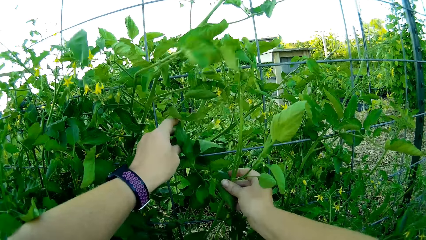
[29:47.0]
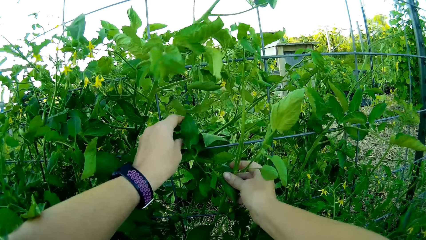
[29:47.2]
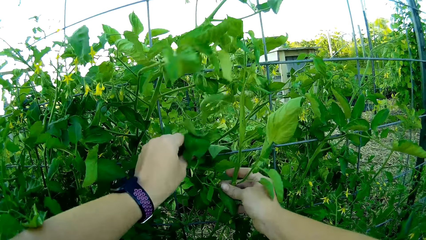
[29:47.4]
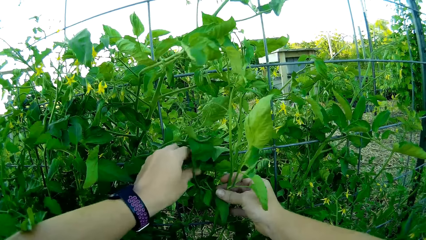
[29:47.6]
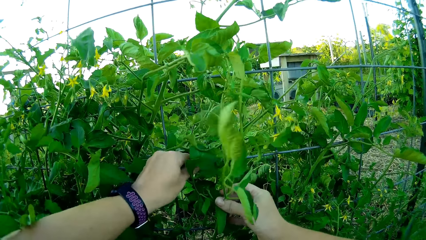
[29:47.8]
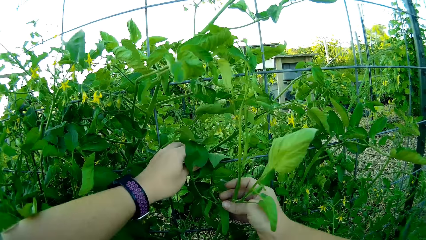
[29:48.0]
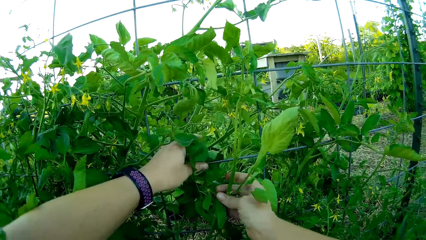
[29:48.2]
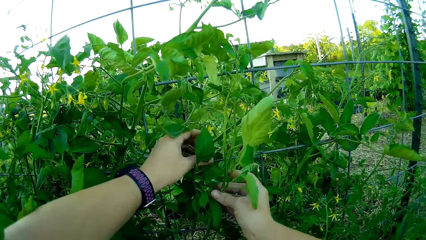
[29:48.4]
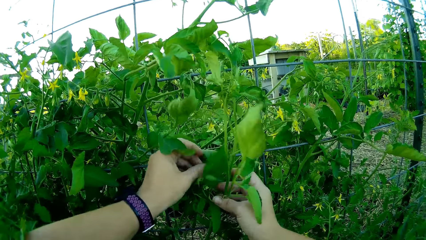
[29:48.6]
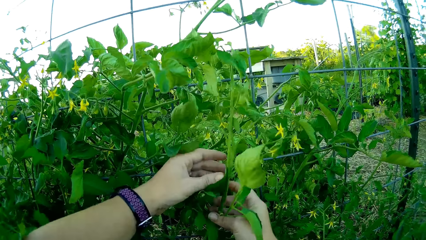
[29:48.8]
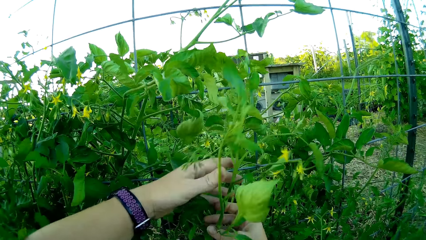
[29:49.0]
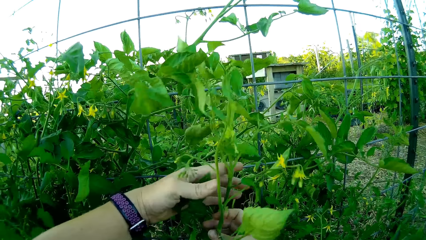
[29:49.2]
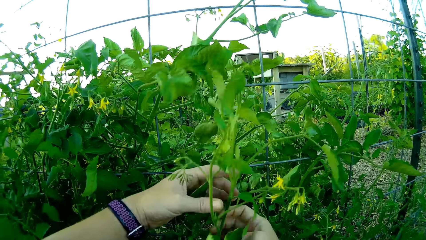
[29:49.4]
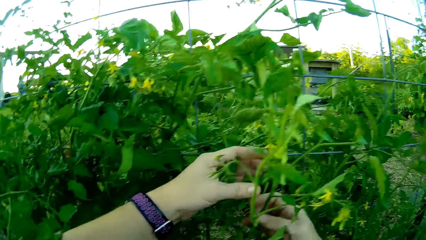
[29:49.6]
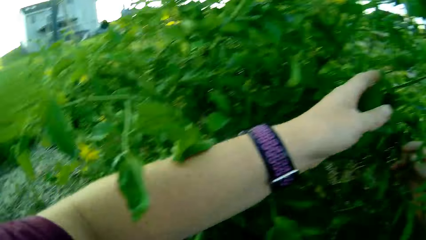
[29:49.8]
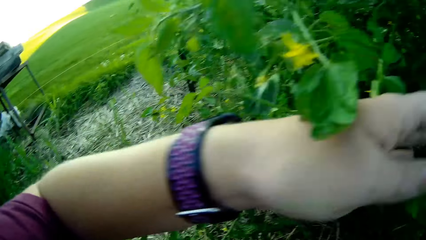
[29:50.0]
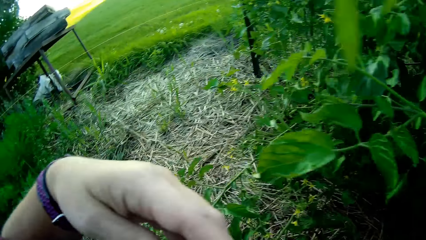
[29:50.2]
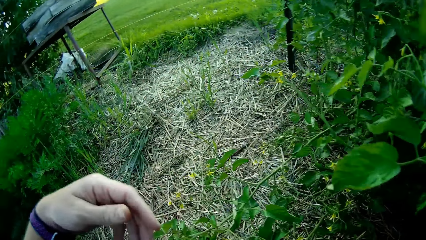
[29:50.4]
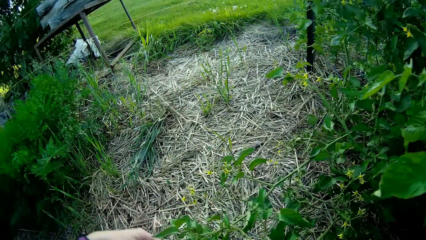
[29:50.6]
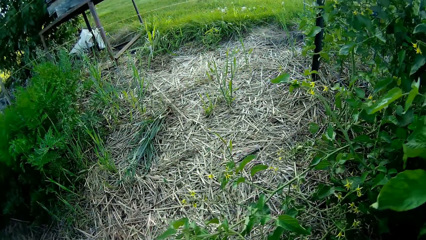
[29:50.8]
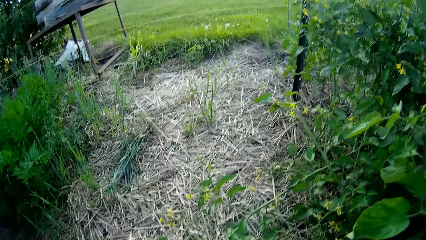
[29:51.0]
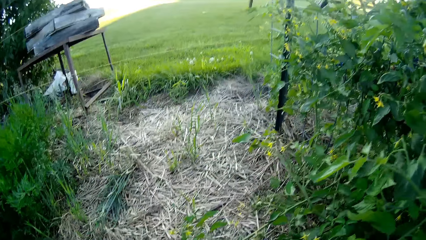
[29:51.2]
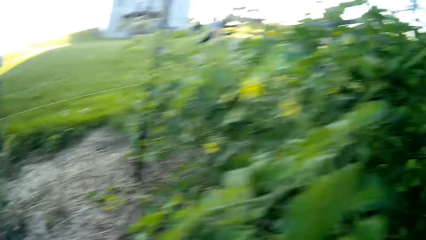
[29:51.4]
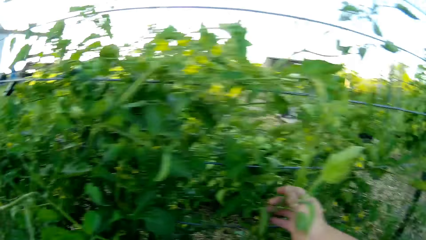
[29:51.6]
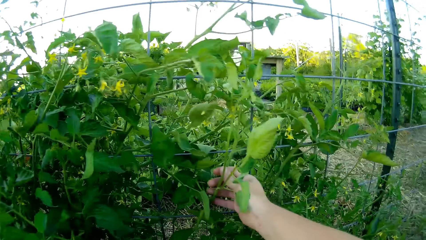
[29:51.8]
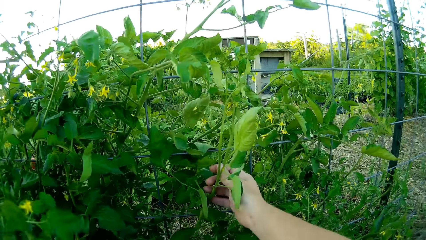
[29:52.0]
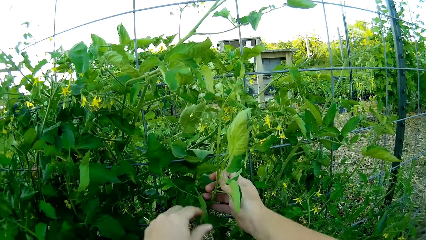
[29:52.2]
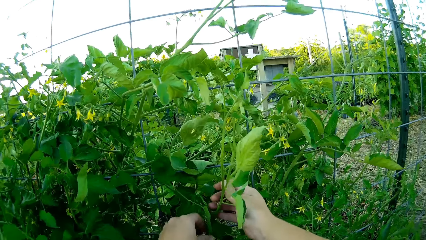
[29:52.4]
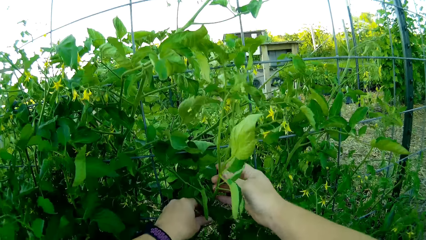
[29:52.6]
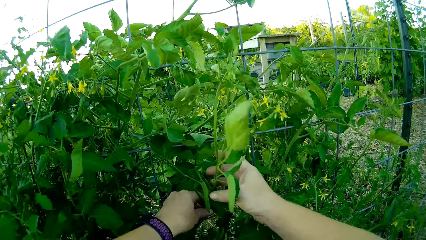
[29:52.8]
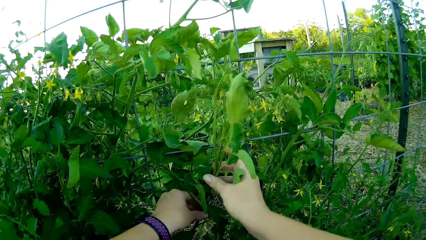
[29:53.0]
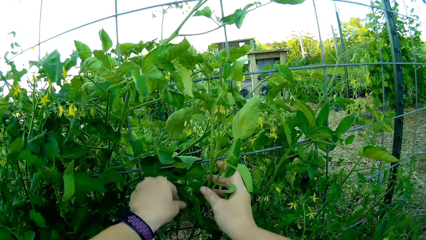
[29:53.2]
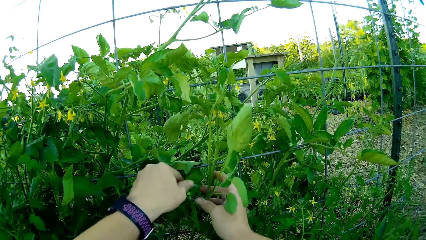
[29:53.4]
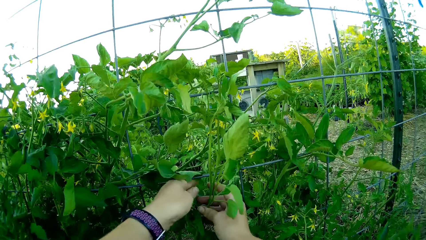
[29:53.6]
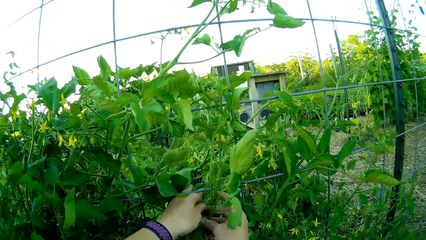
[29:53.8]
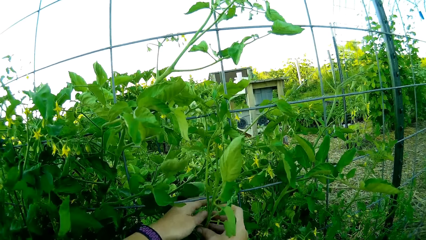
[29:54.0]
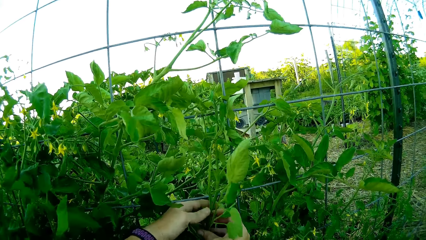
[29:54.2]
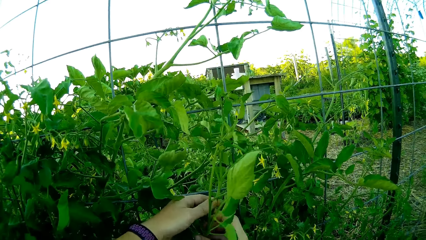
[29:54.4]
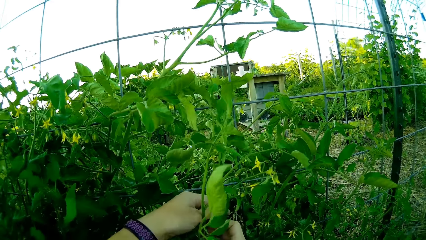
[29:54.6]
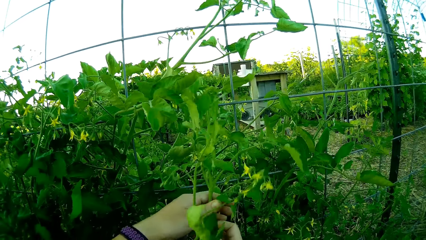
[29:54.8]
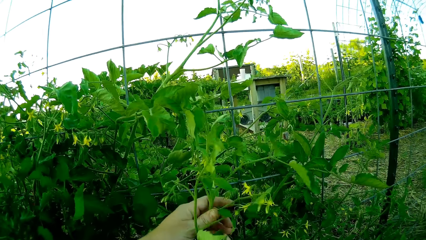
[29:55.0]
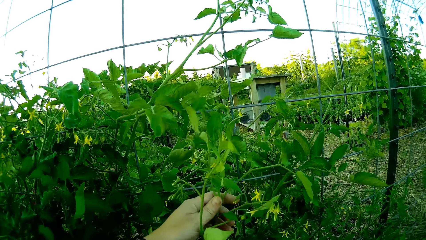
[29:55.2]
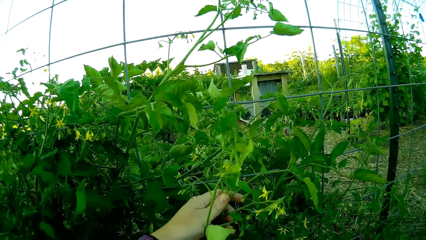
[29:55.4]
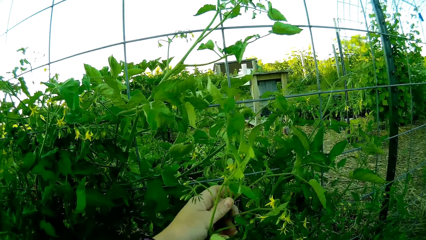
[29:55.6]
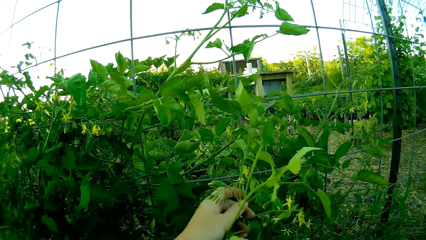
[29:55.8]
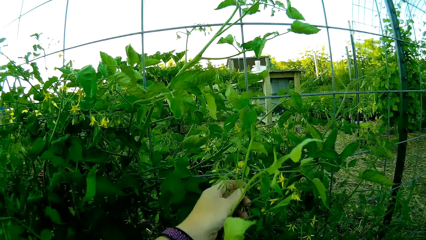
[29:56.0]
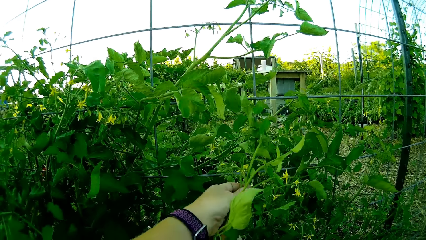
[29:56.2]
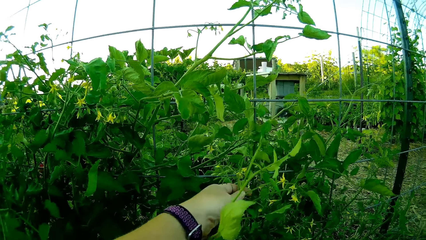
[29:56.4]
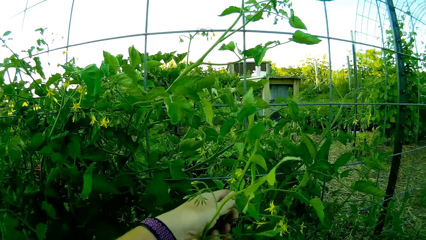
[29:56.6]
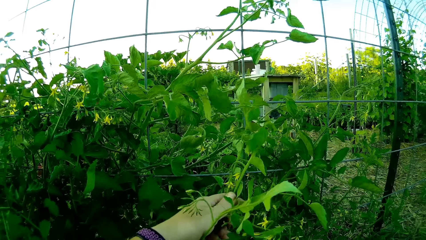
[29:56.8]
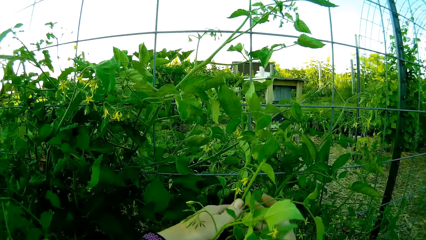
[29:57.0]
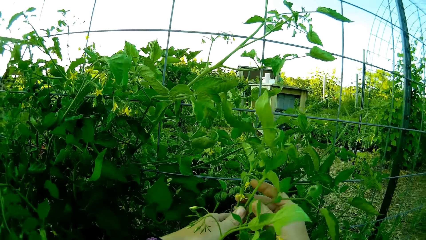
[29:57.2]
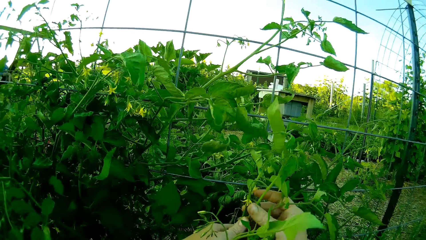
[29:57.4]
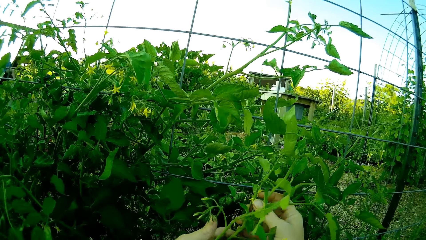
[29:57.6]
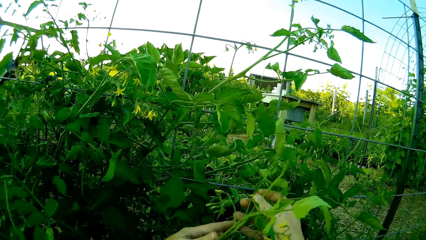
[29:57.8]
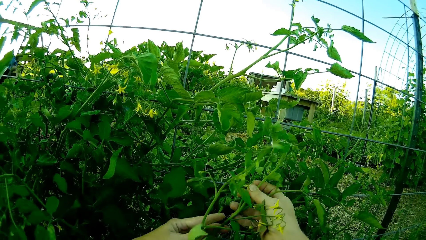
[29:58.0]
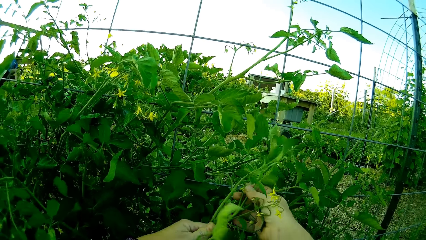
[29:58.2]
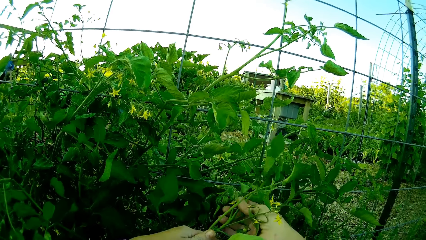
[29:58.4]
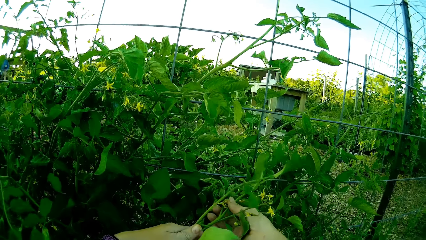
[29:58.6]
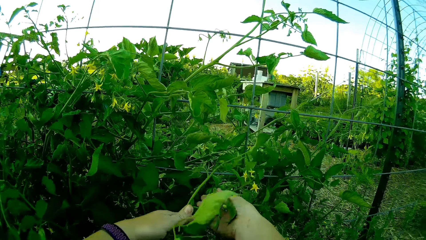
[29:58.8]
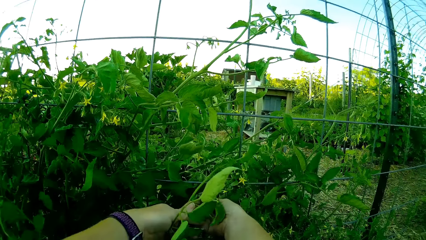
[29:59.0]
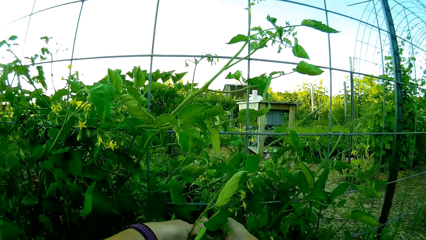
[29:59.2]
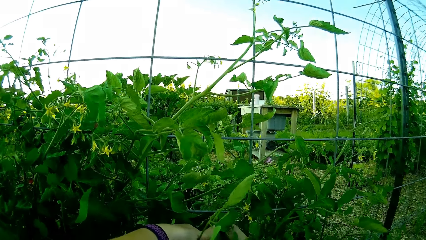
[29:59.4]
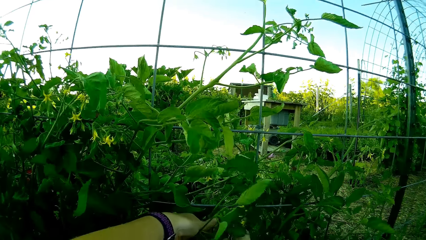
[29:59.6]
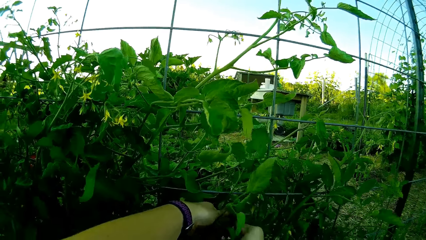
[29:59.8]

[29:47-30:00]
The camera wearer rotates a plant round the mesh. They hold the plant. They wind plants on the metal structure.
